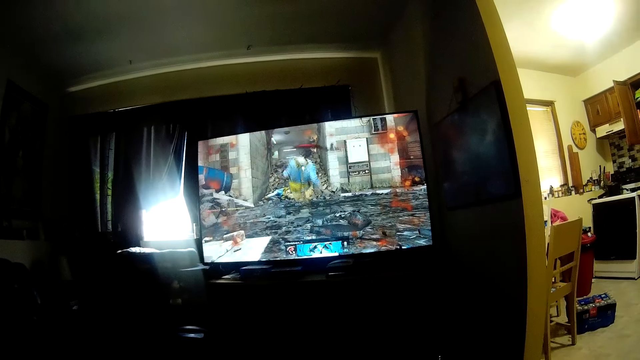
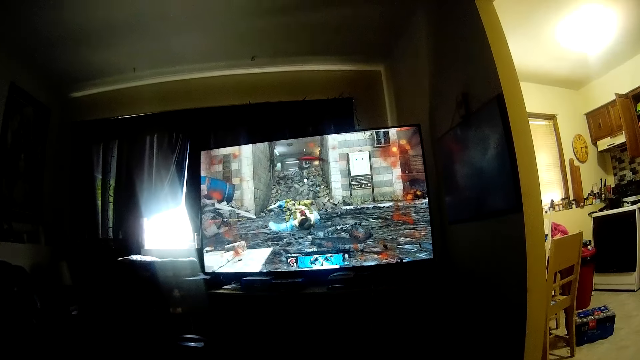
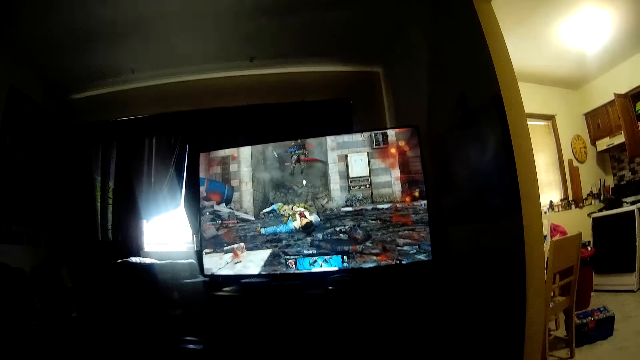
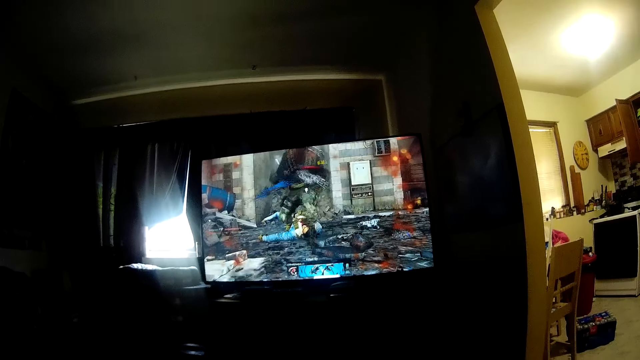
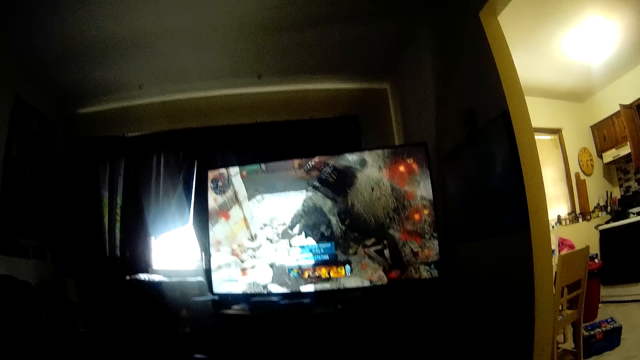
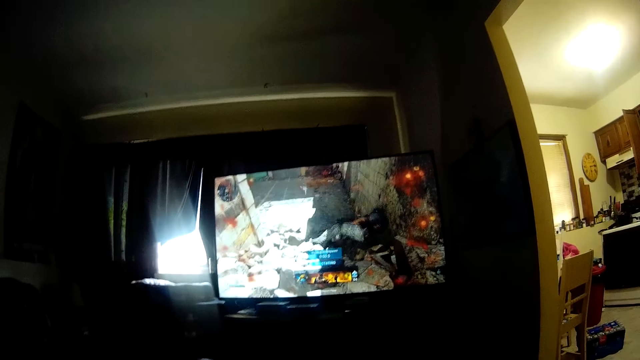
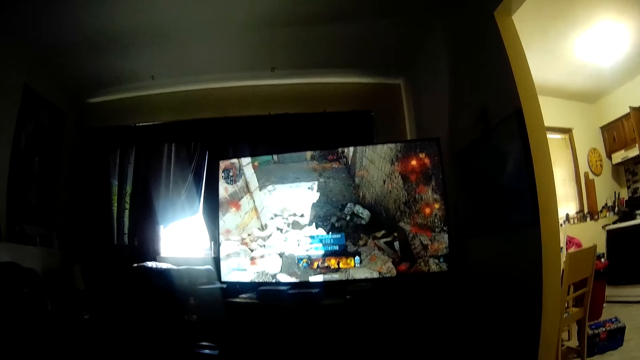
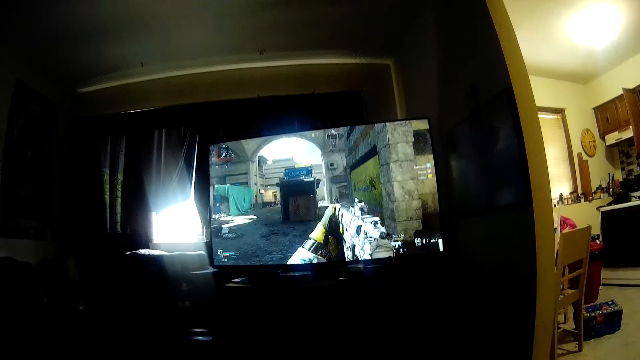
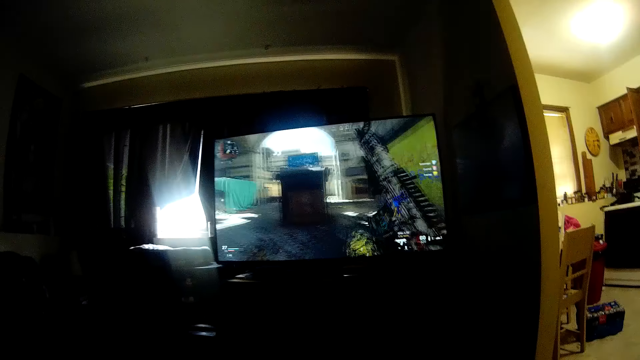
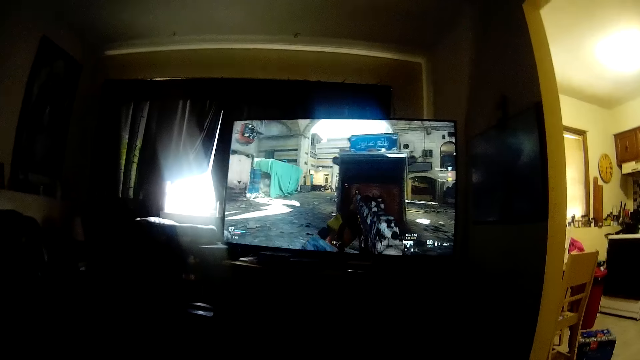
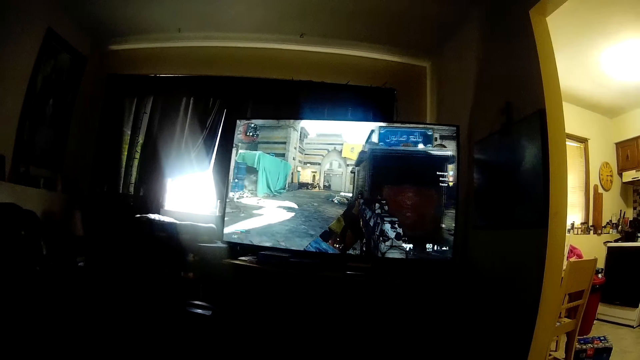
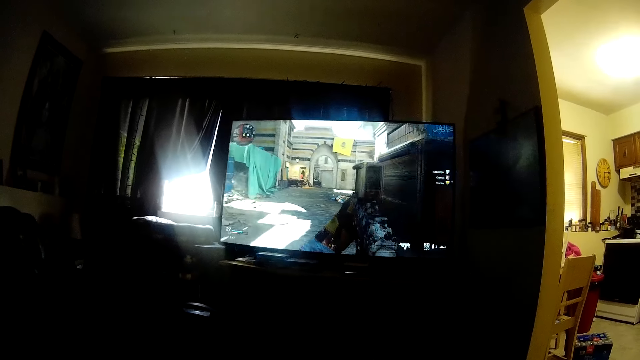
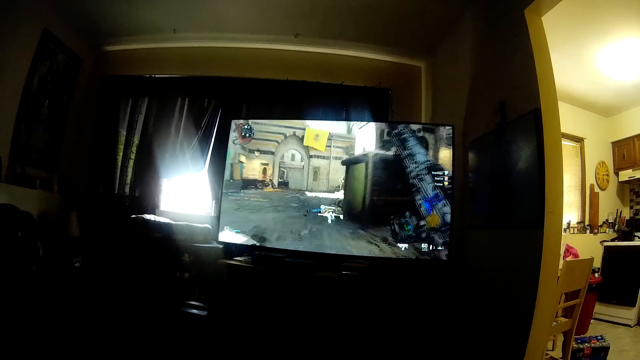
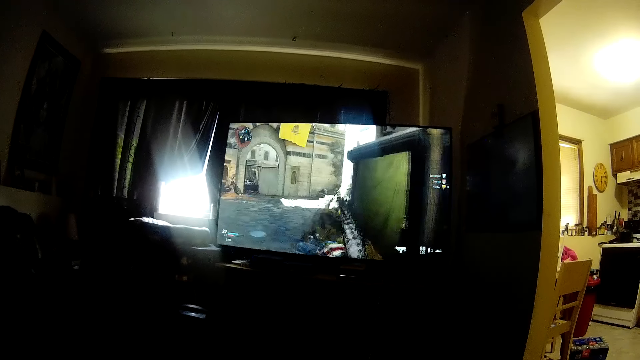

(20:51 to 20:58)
The camera wearer talks.

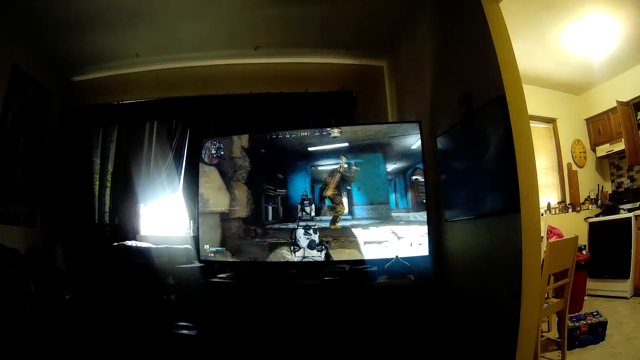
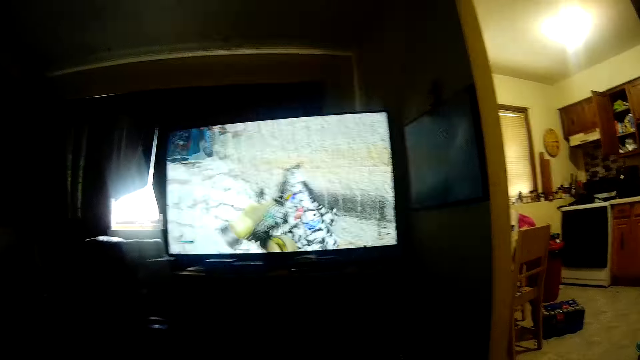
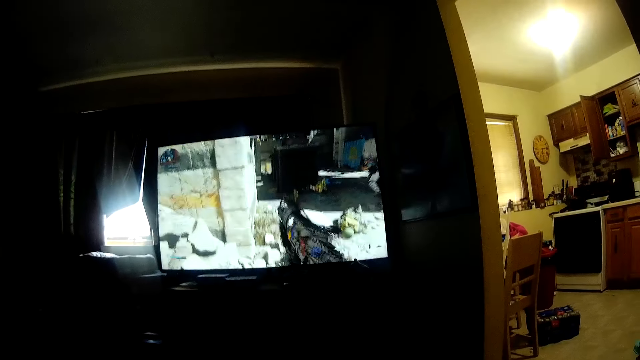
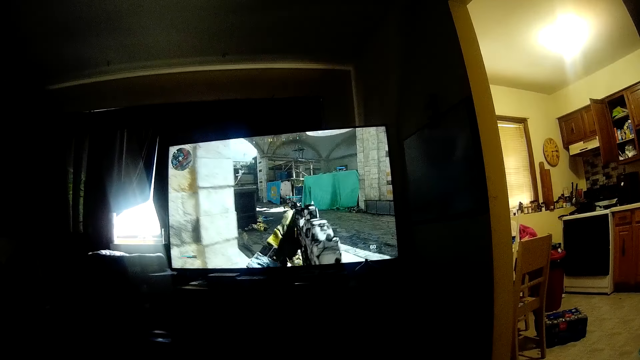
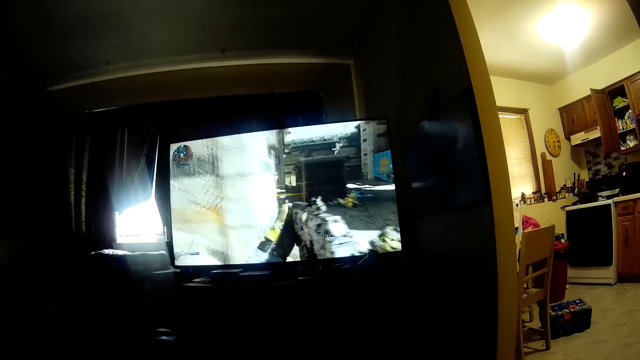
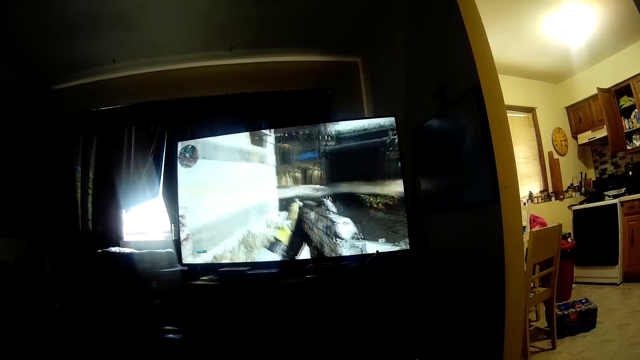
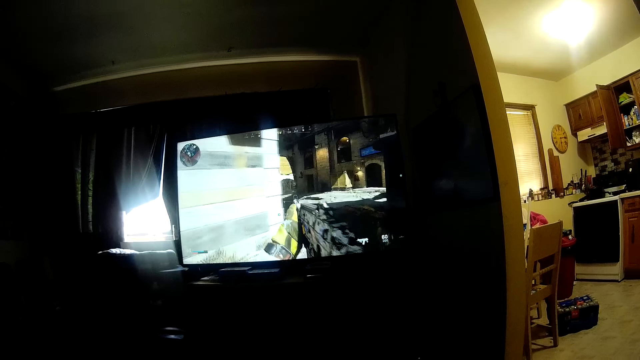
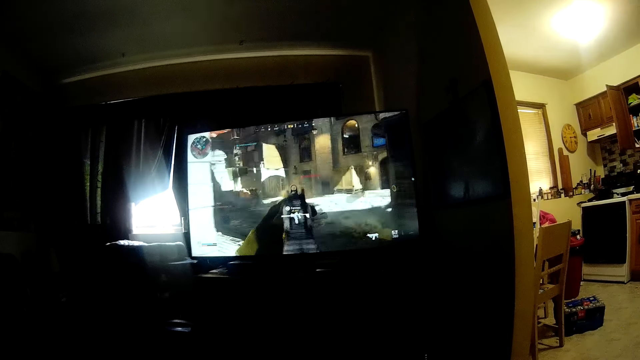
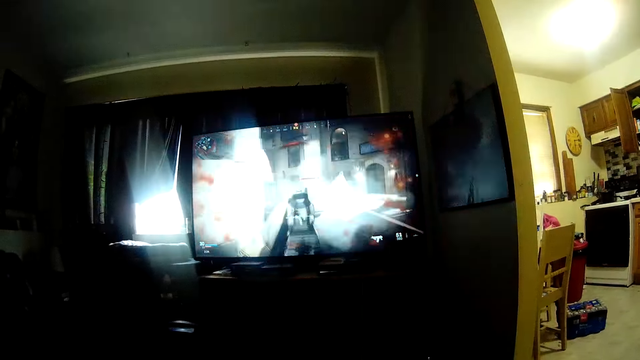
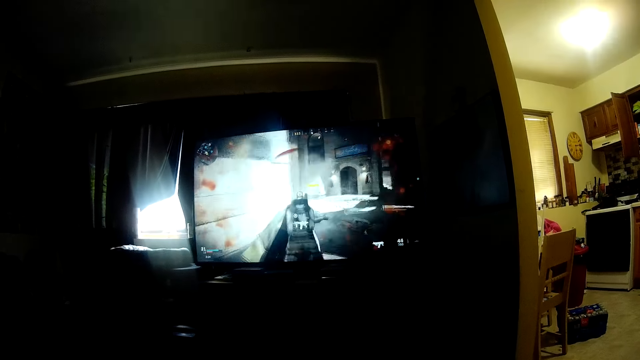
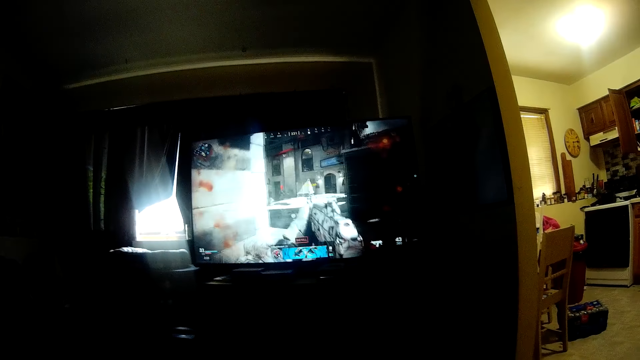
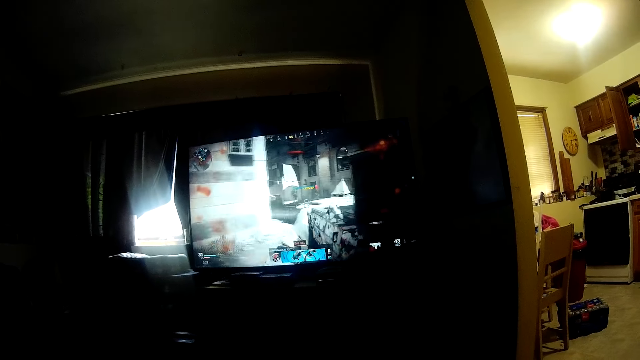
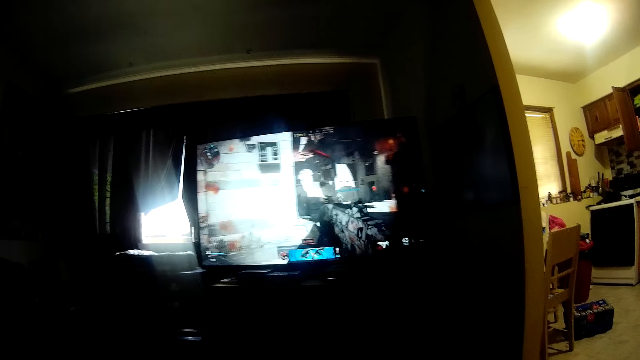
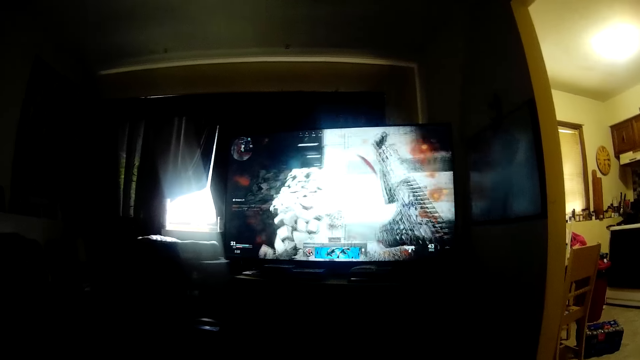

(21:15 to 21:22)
The camera wearer talks.

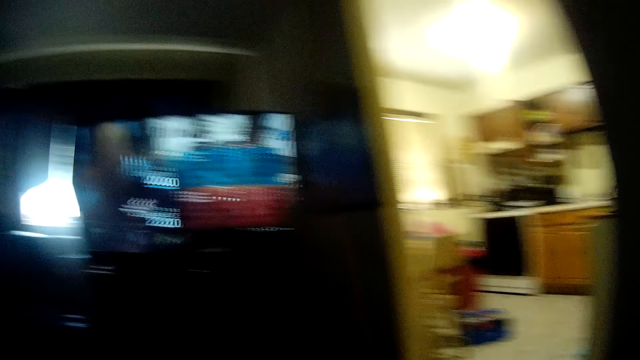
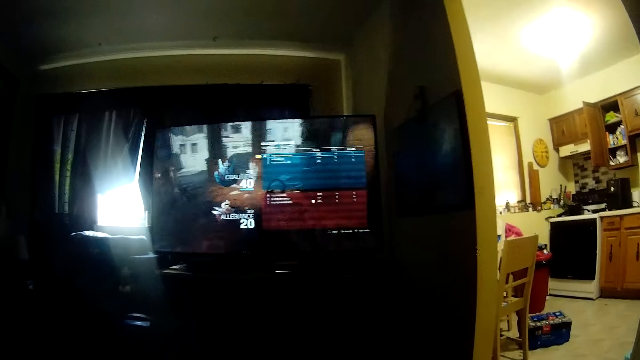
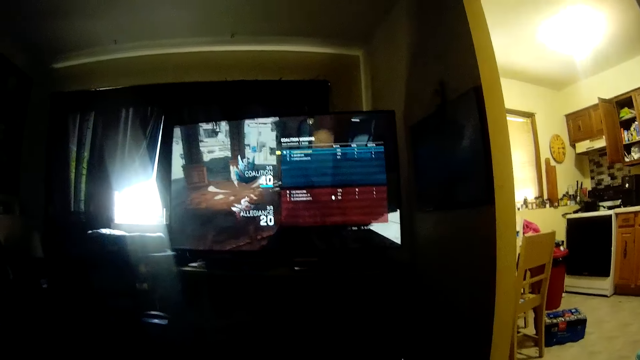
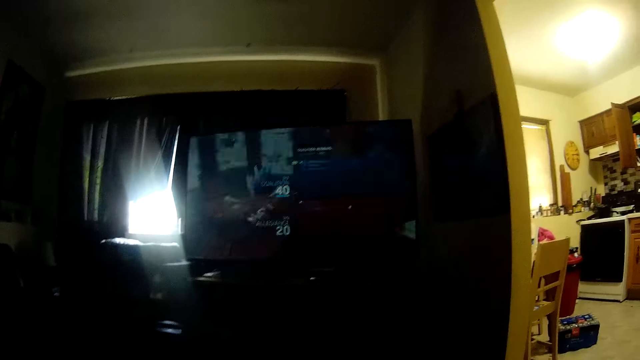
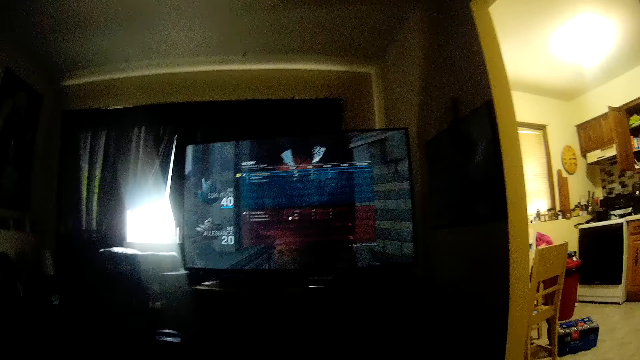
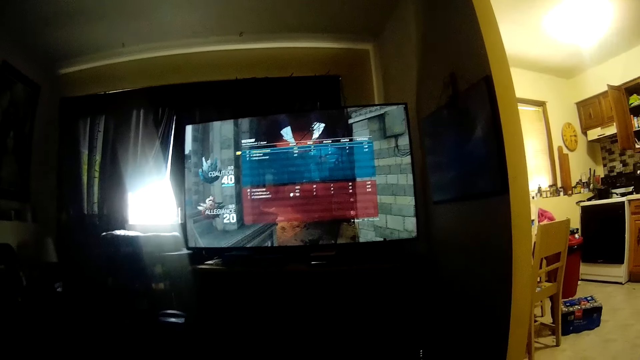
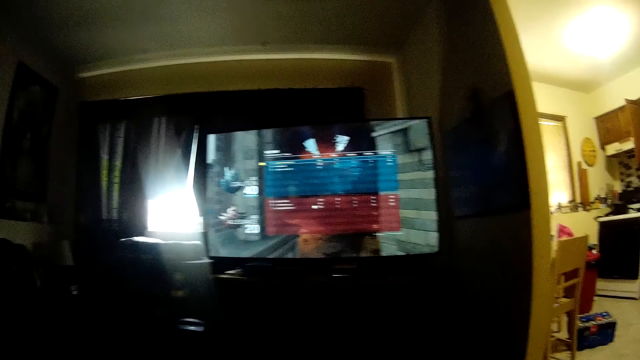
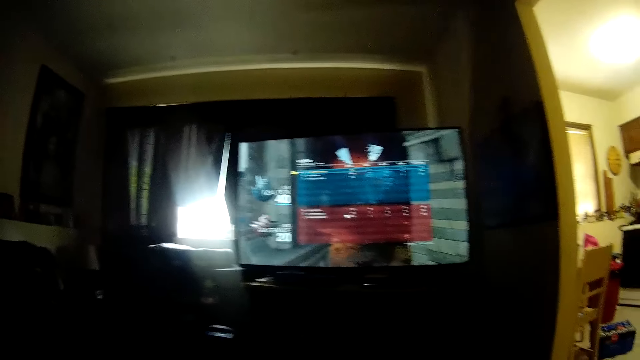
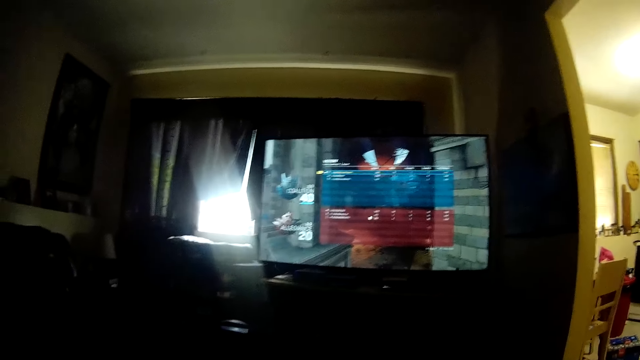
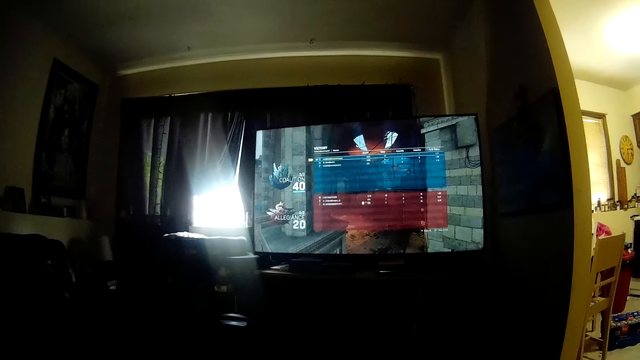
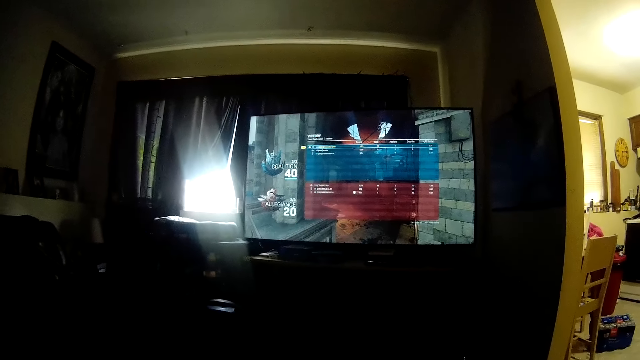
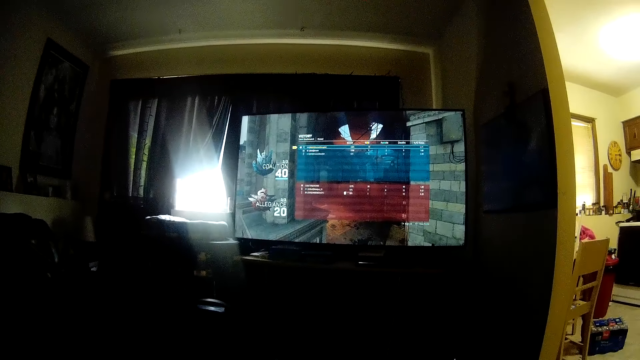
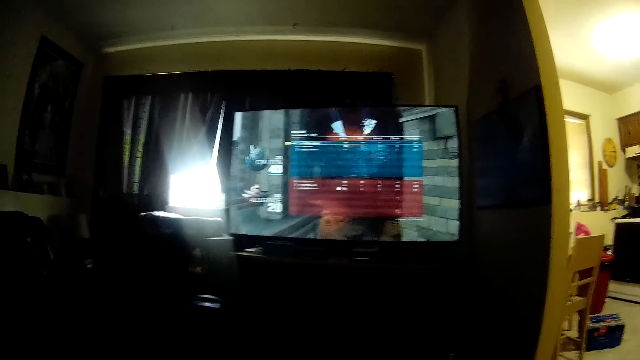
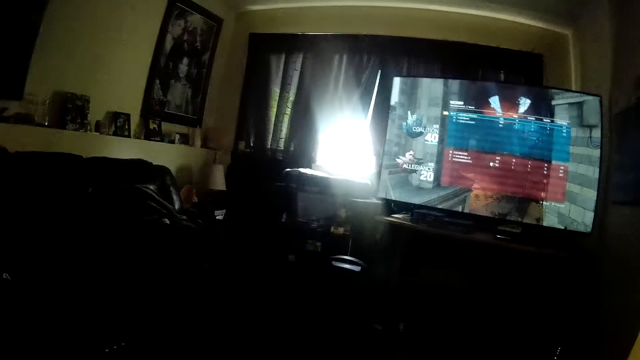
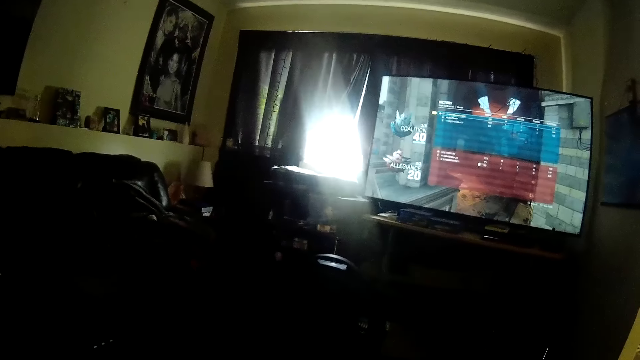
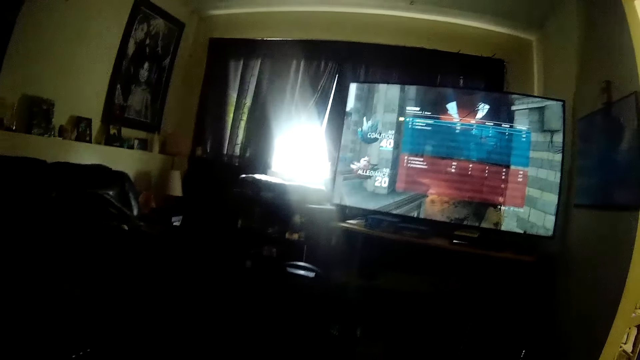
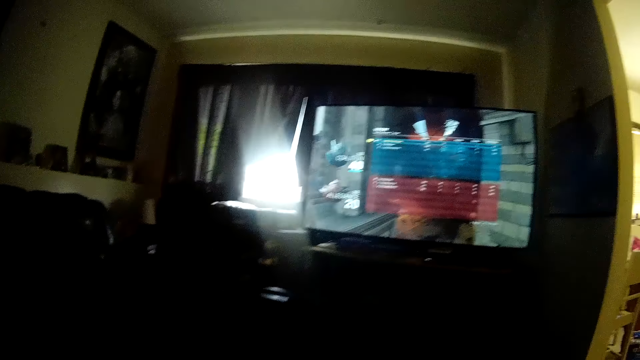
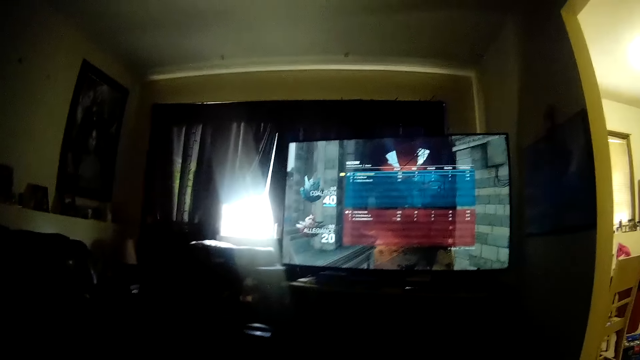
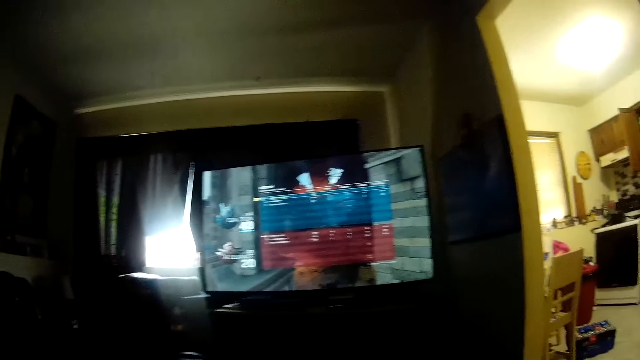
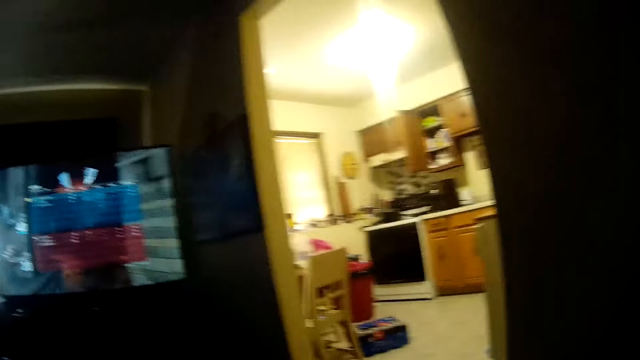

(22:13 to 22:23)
The camera wearer operates the computer.
